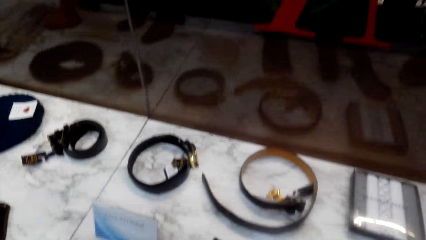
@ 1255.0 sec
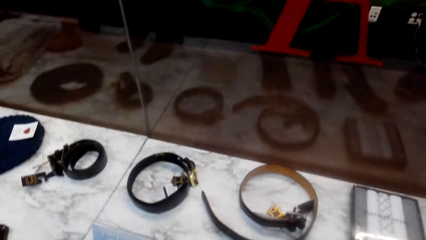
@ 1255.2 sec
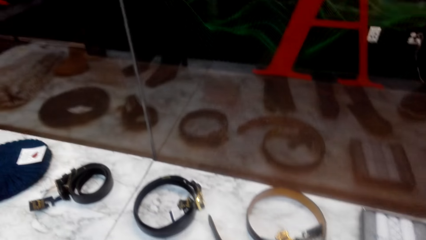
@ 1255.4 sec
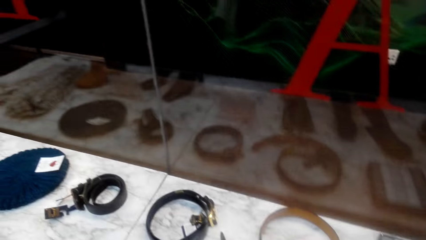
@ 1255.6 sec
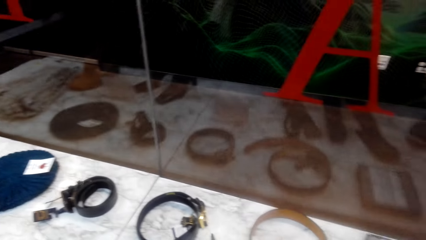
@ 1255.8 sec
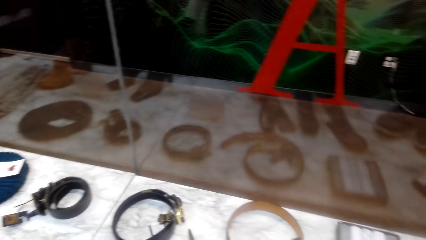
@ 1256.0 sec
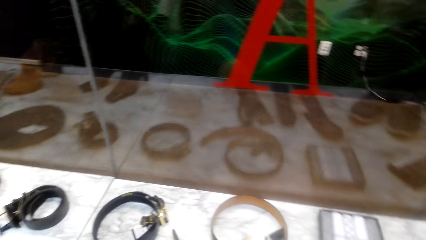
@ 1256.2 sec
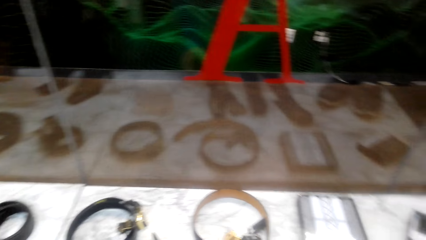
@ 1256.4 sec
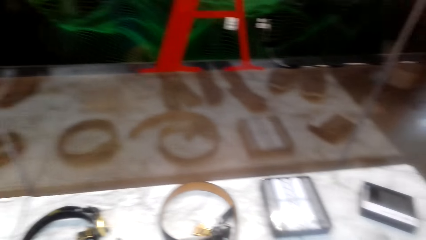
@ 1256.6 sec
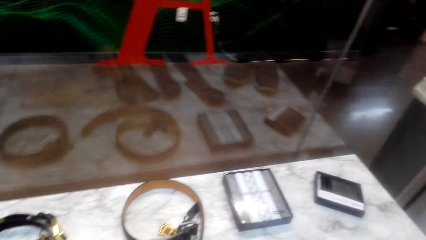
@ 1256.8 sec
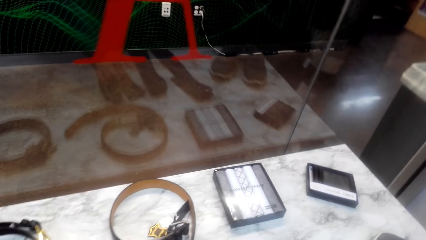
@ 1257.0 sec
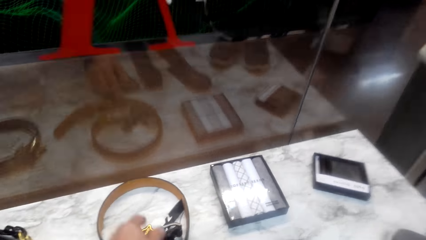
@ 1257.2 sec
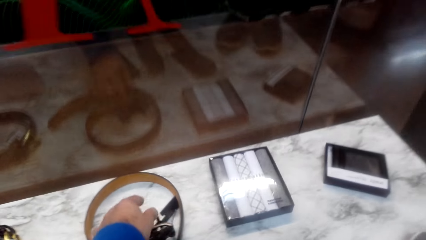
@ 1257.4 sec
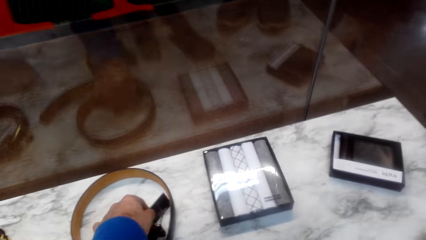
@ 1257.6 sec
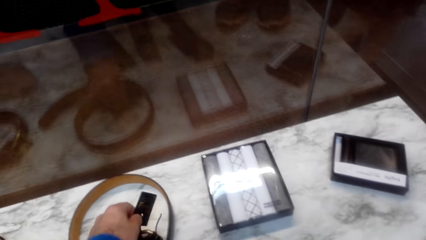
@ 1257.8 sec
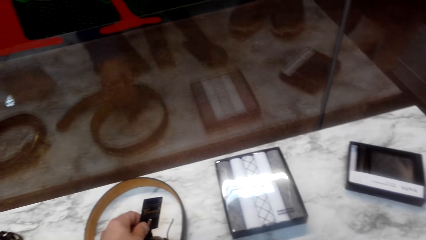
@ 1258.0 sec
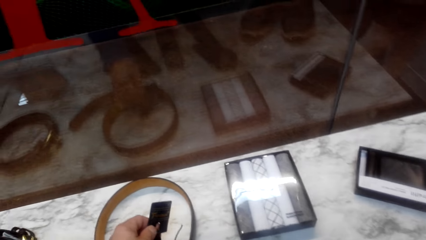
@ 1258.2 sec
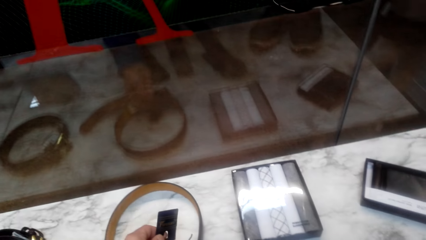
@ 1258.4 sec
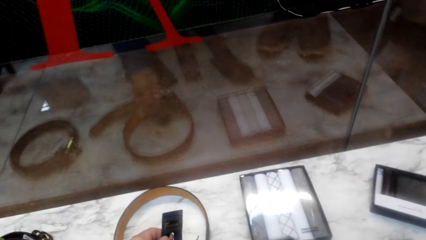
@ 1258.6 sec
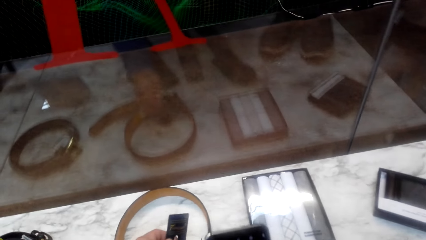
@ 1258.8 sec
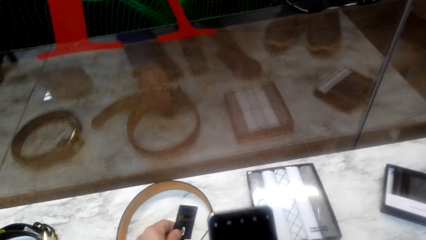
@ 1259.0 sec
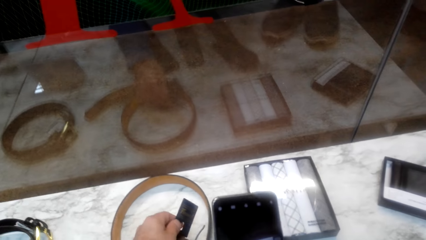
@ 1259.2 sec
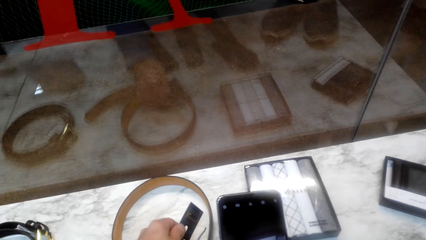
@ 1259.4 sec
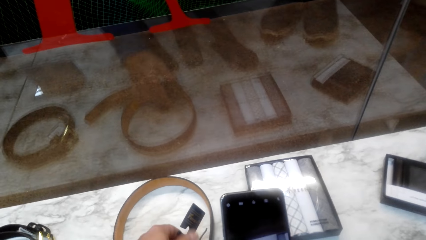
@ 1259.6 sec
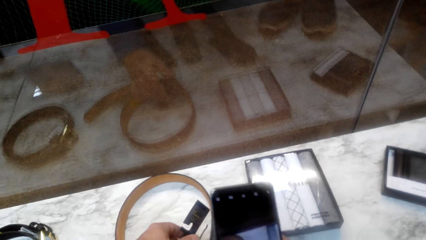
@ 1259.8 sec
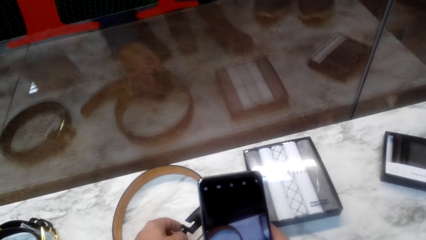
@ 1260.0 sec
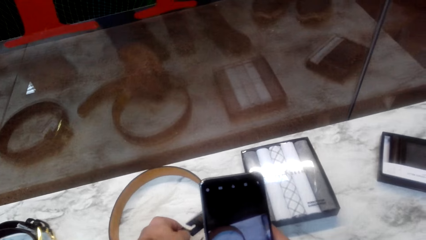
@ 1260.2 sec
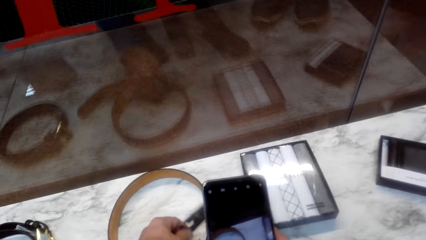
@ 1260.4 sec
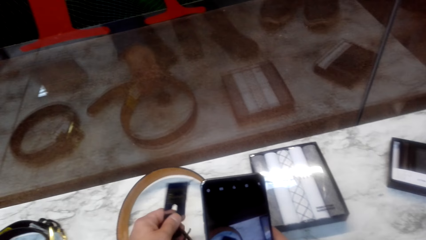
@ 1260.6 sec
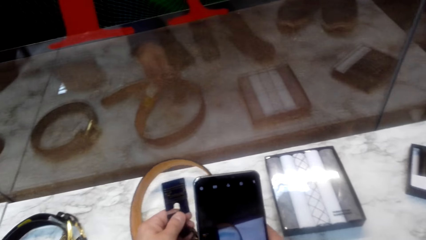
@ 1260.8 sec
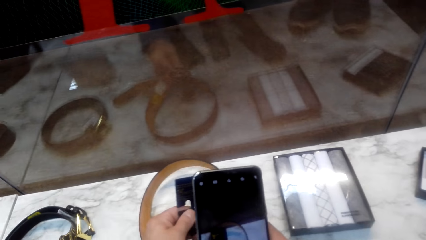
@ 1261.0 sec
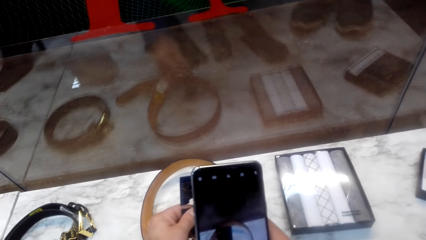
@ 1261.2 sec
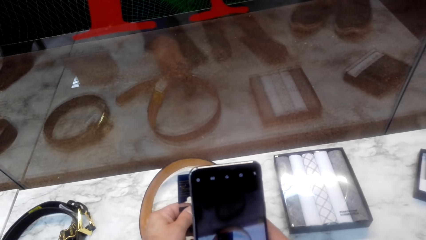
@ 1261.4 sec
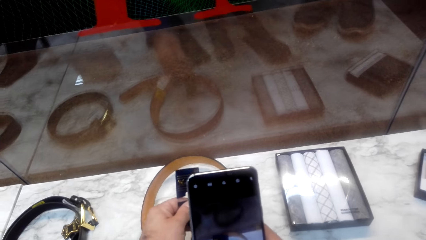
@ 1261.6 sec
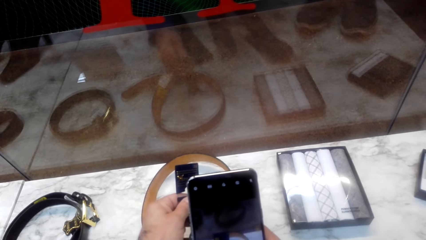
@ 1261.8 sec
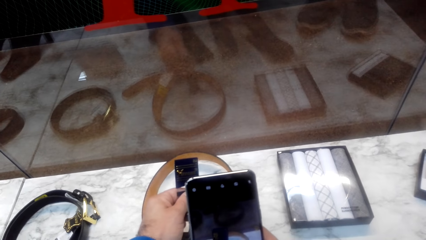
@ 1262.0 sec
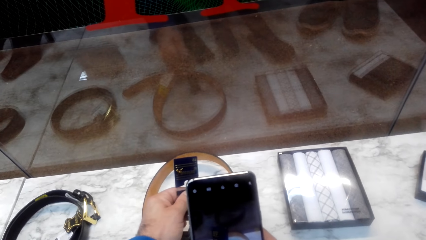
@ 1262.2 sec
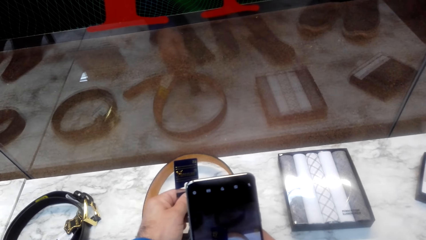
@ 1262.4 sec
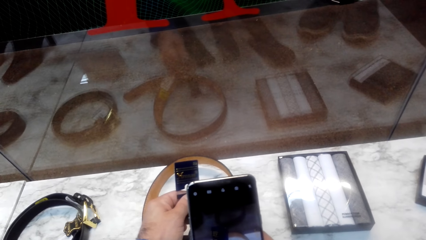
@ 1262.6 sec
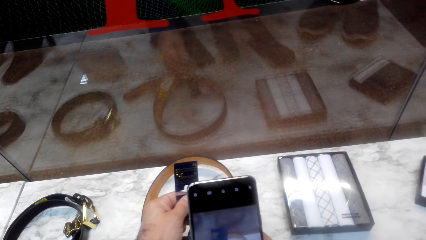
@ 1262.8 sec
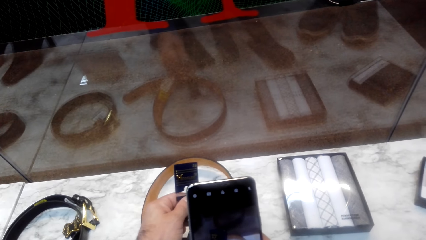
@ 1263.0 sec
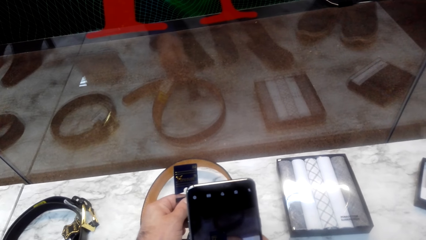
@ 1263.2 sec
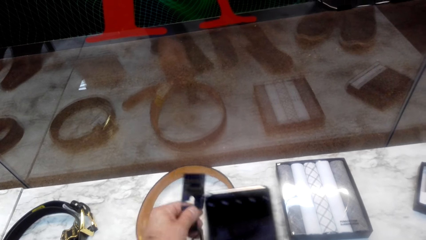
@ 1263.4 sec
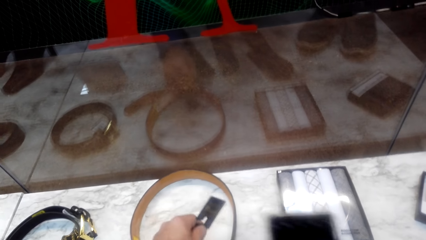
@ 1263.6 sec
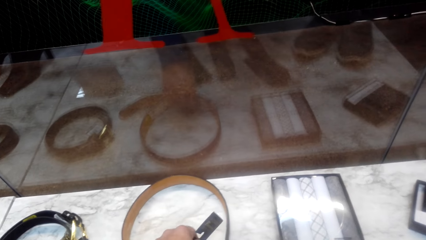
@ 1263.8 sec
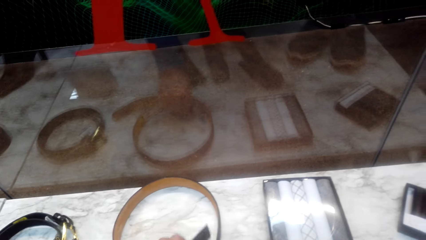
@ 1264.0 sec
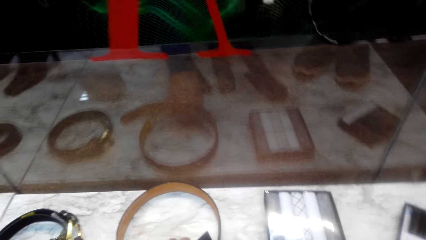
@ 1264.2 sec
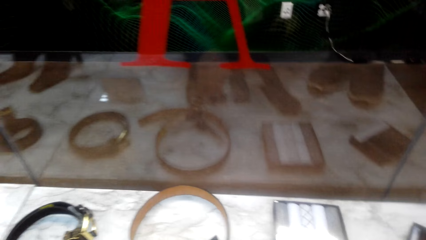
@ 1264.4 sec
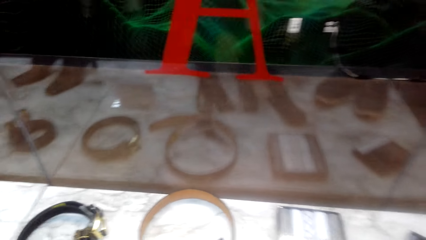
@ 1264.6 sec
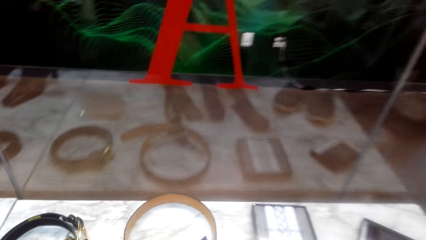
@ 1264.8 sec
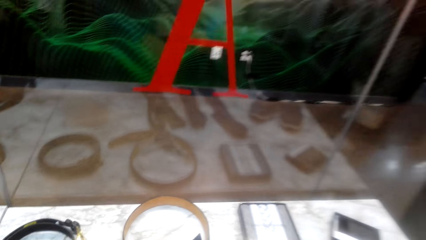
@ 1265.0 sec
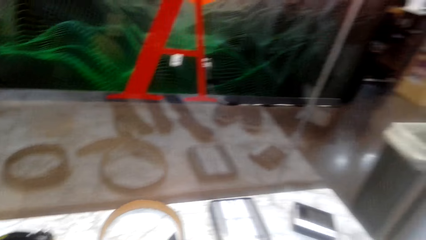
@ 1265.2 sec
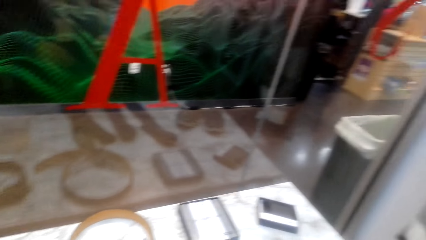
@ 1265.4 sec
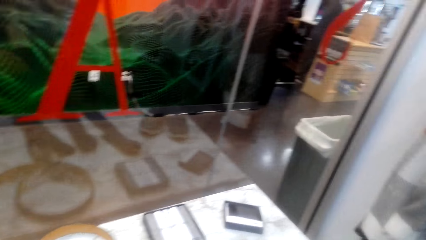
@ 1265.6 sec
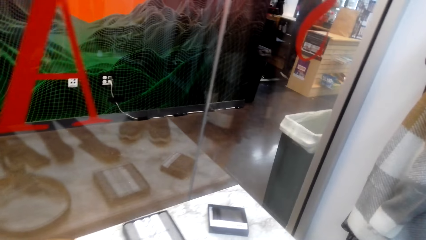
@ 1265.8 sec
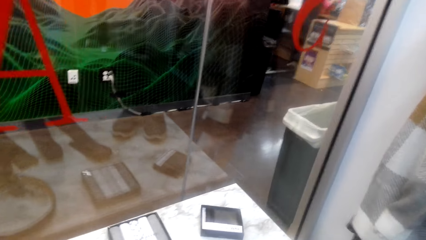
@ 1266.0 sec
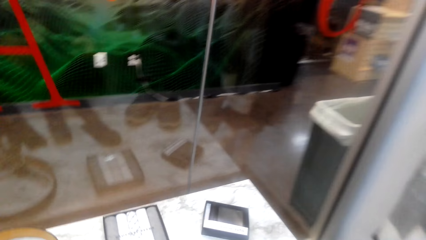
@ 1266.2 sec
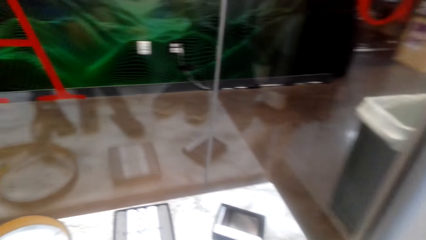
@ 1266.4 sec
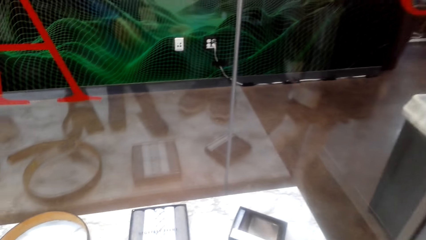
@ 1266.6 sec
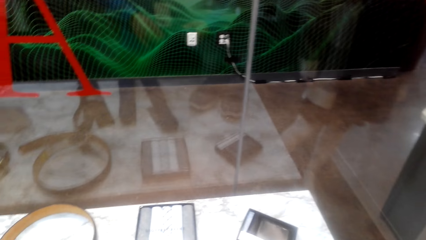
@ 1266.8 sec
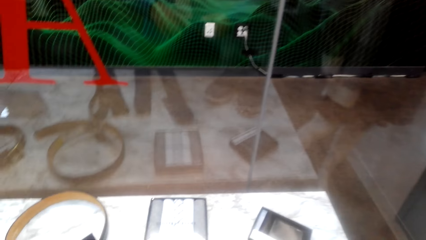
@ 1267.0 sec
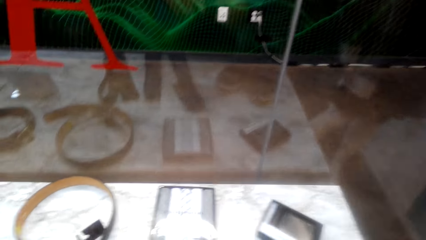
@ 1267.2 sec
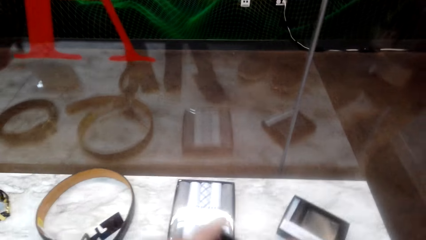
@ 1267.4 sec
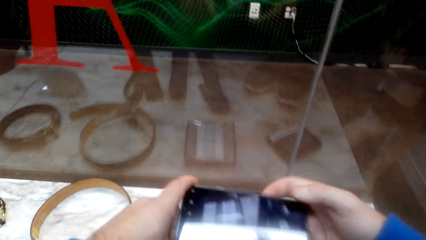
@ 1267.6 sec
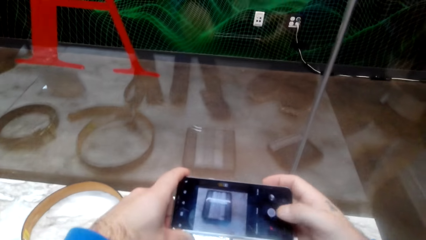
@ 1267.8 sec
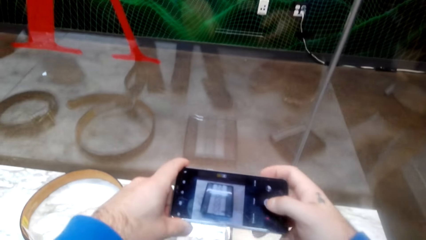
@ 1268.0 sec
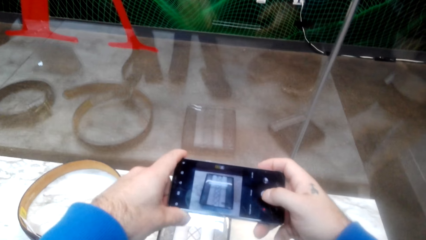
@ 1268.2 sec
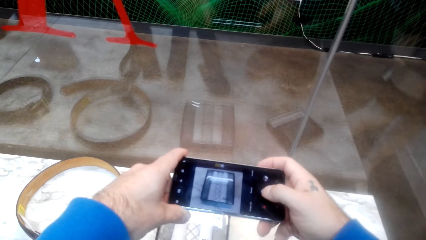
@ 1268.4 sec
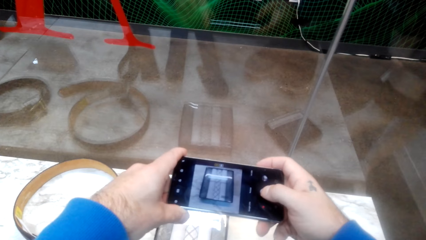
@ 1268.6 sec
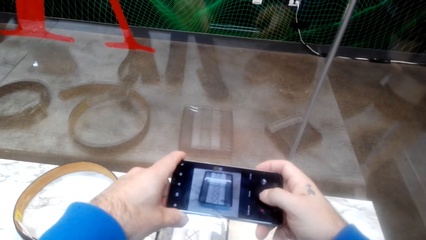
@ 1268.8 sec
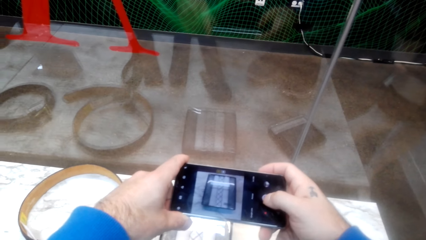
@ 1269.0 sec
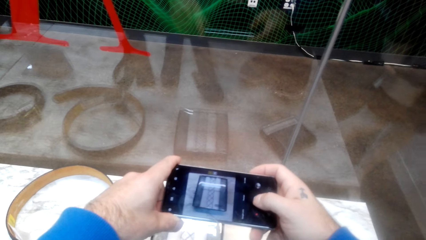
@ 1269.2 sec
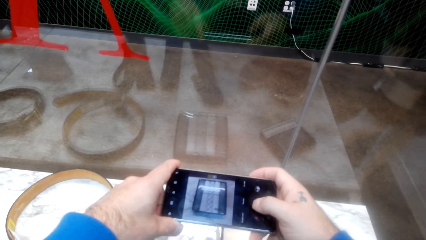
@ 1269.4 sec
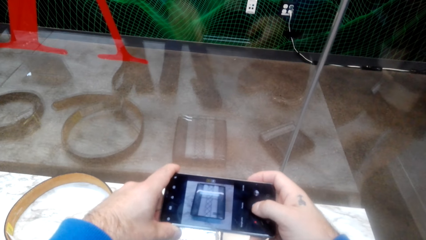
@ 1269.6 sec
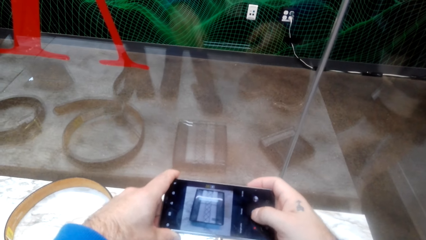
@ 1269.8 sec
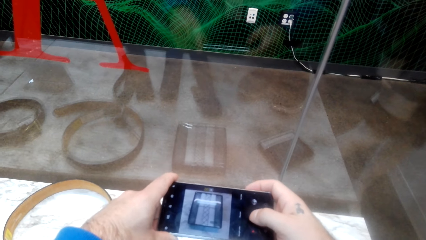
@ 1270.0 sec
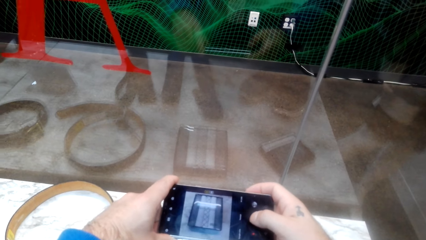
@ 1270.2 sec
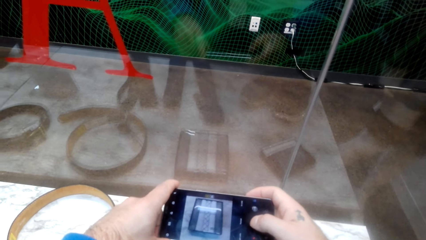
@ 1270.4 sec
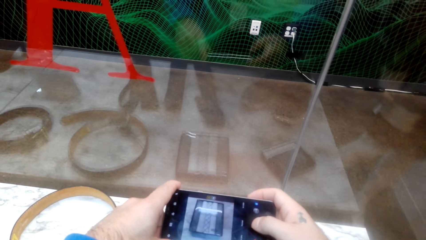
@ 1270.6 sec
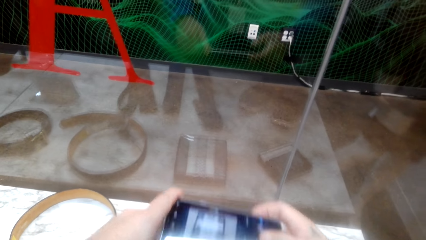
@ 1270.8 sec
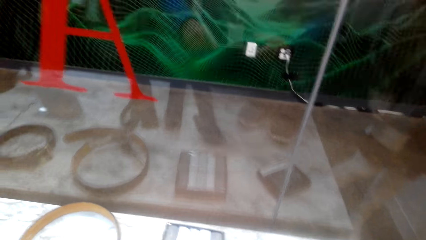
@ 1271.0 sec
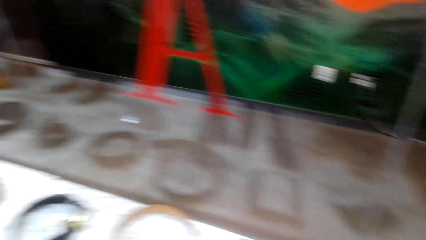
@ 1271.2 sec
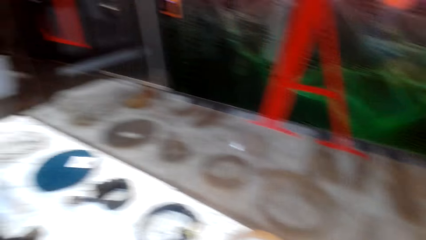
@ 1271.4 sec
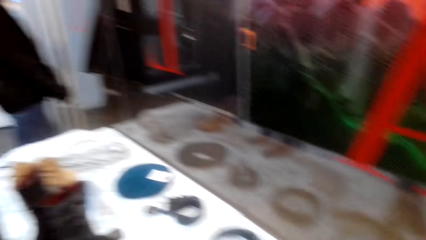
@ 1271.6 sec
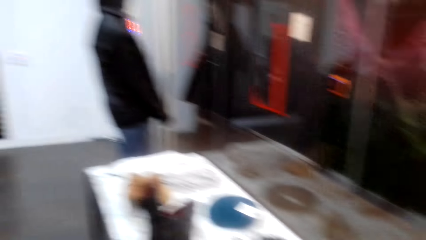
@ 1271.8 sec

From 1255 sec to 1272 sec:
The camera wearer picks up the belt tag. They take the photo of the belt tag with the phone. They look around. They take the pictures.
